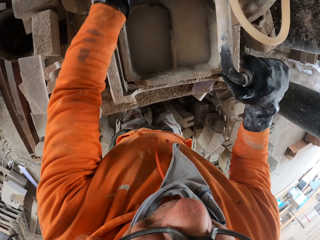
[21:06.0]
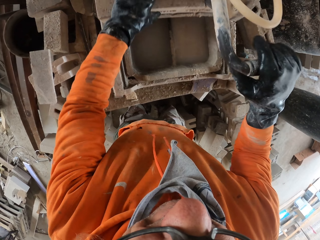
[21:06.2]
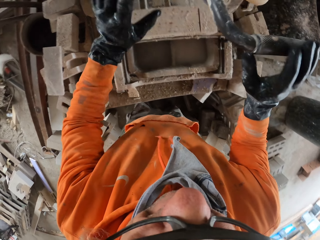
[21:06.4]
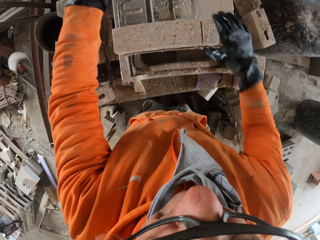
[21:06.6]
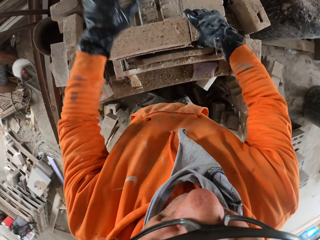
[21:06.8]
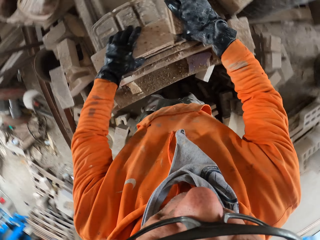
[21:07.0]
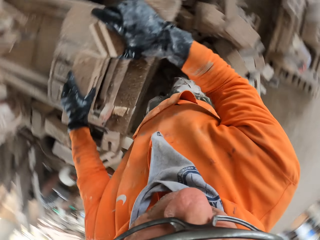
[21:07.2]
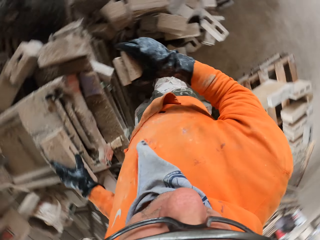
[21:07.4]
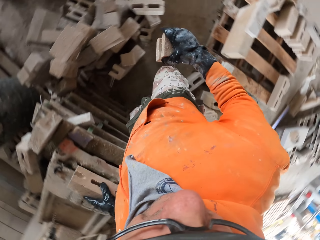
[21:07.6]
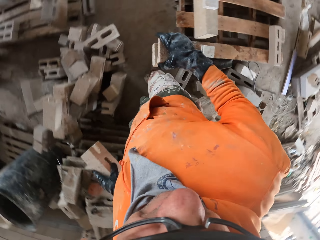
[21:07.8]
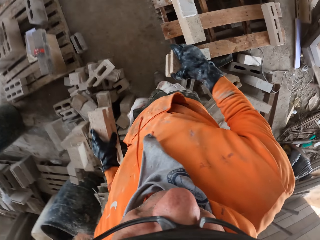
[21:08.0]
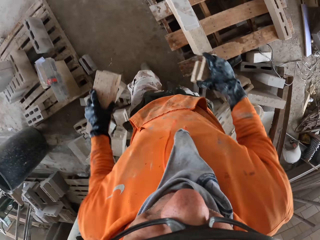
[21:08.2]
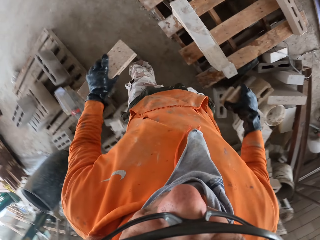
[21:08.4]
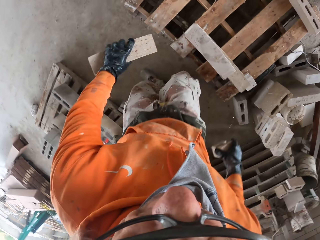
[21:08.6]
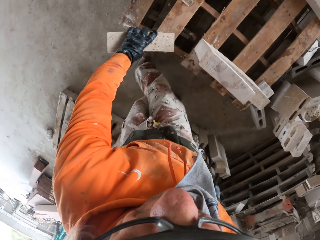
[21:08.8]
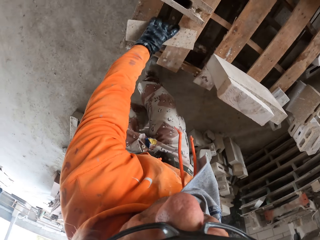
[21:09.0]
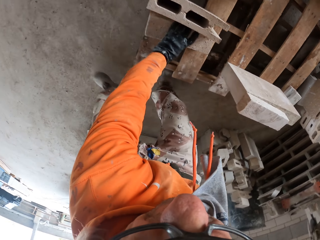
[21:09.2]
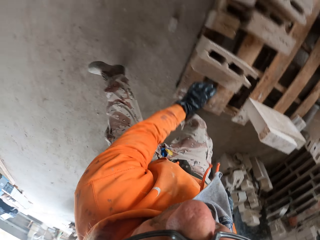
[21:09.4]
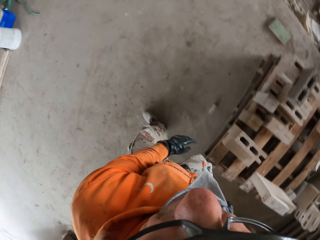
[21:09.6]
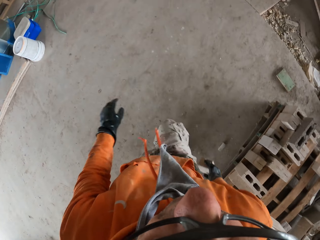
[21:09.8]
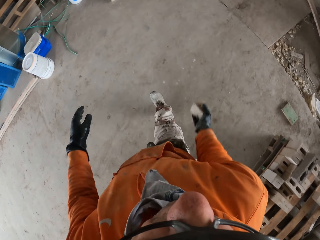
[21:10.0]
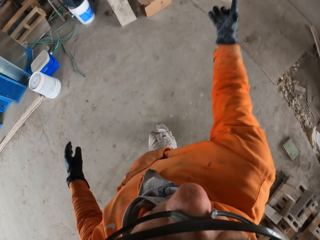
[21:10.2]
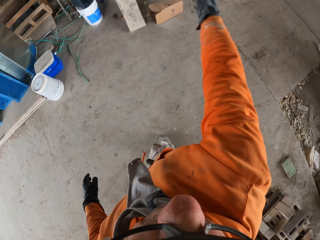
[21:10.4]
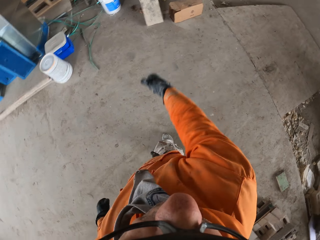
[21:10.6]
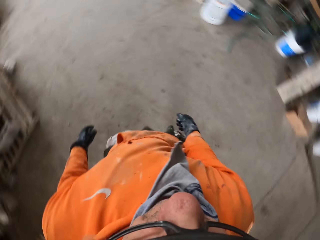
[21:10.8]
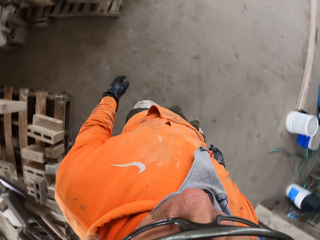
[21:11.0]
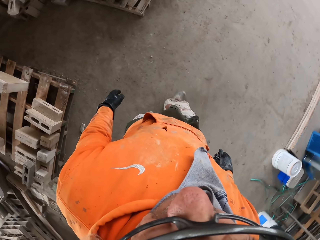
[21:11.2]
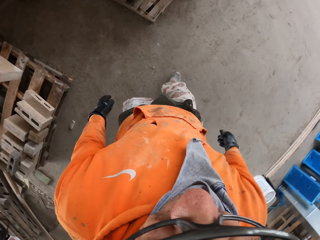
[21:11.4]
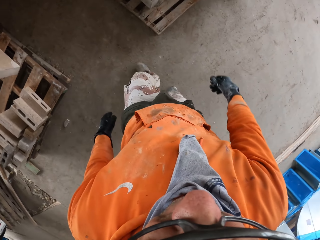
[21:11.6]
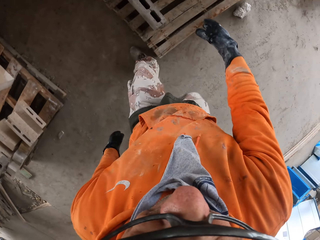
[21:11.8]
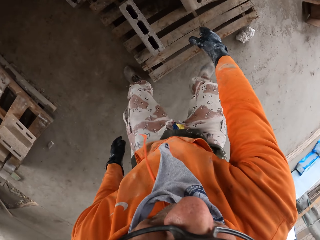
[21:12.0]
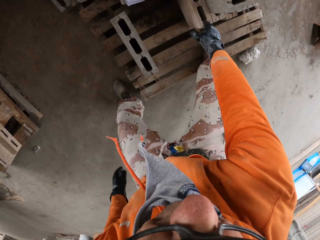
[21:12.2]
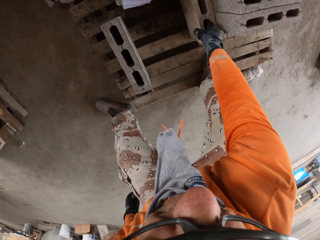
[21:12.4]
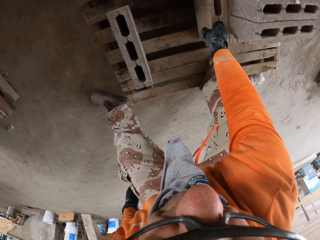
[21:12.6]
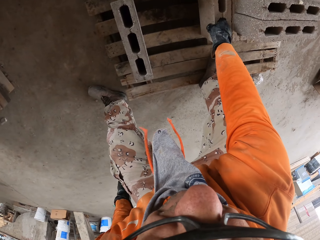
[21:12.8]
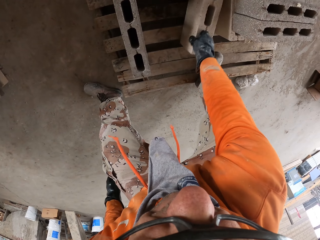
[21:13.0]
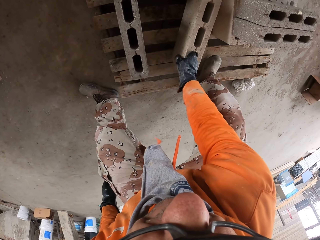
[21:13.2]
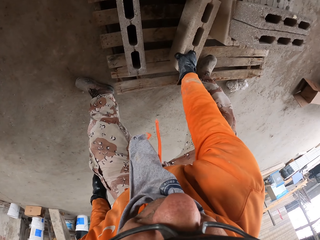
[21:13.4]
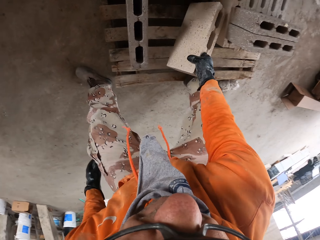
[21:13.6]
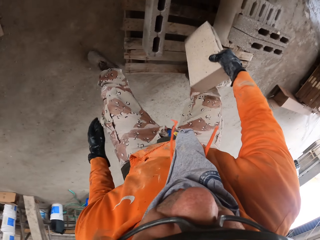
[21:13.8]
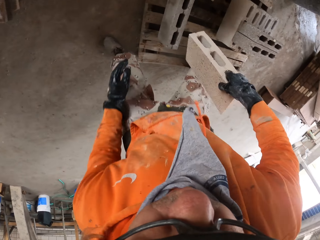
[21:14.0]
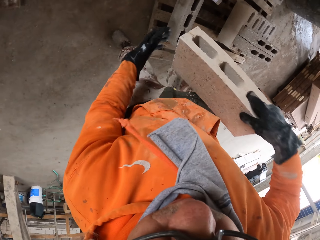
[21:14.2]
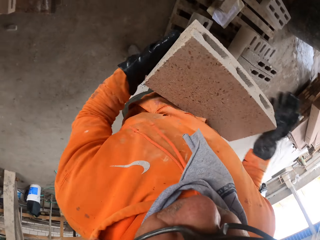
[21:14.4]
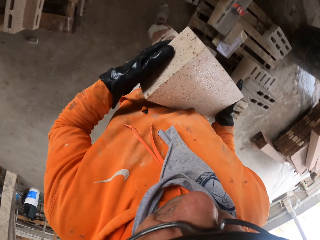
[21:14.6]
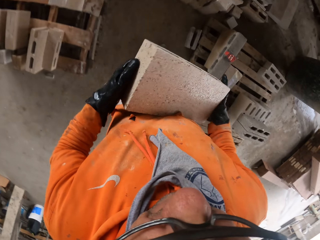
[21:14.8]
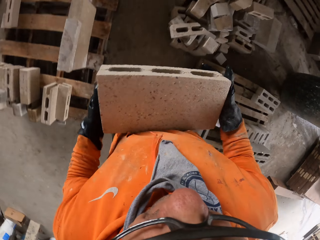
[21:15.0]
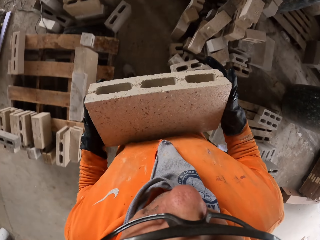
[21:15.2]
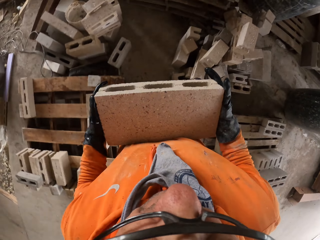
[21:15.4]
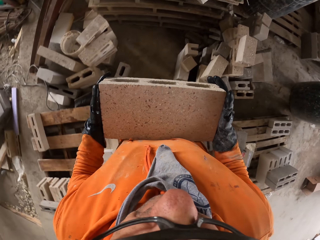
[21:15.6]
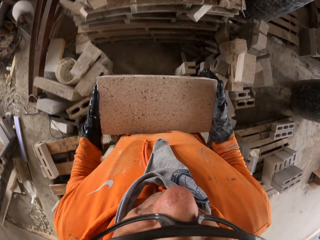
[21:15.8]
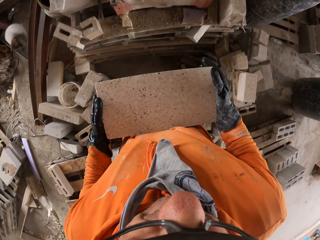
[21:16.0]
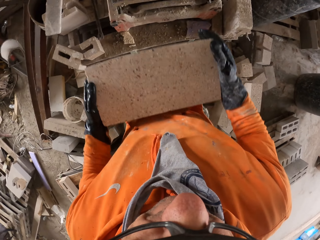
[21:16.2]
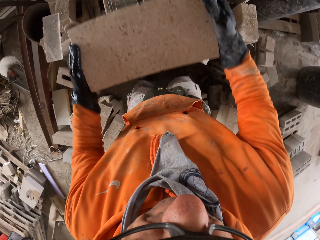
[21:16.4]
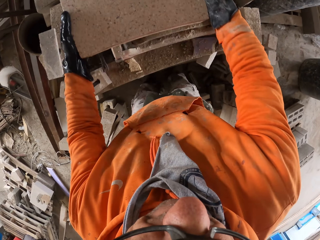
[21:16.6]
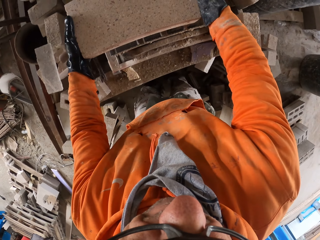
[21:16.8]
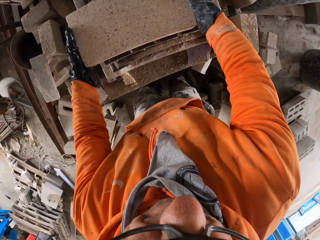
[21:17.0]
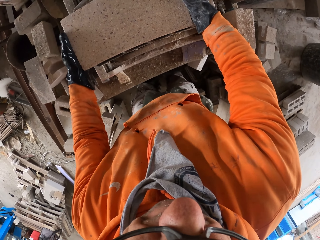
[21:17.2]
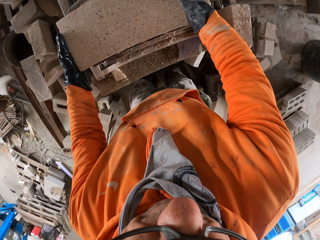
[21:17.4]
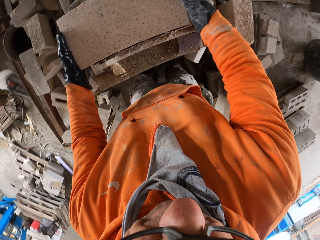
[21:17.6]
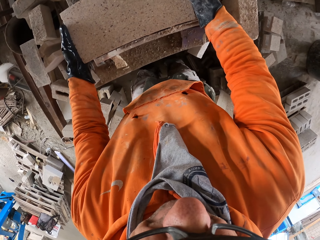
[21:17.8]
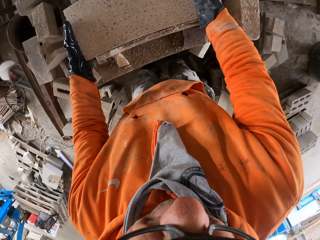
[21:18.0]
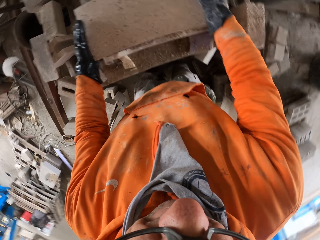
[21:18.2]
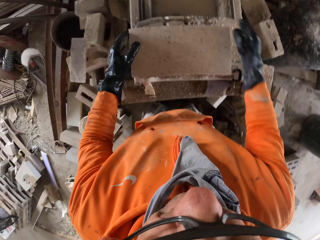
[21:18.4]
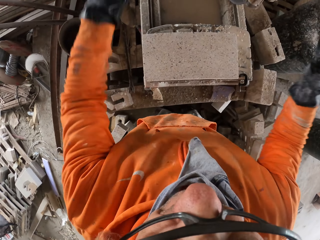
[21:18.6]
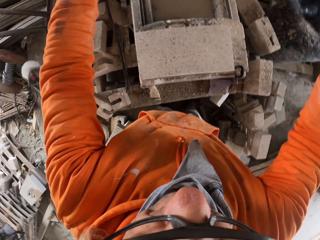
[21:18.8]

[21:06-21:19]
The camera wearer adjusts a block on a machine. They pick up blocks from the machine. They place the bricks on the floor. They walk around a garage. They put down the block on a rack. They walk around the garage. They throw the block on the floor. They walk around the garage. They pick up the block from the rack. They walk around the garage. They put down the block on the machine.

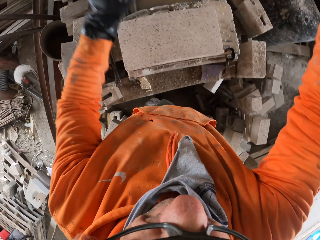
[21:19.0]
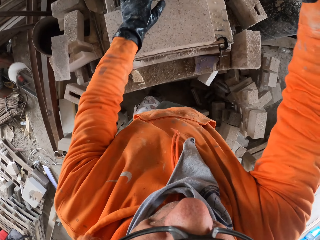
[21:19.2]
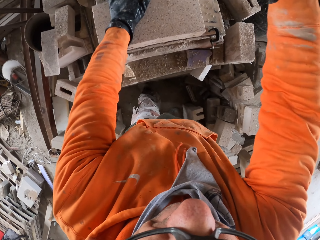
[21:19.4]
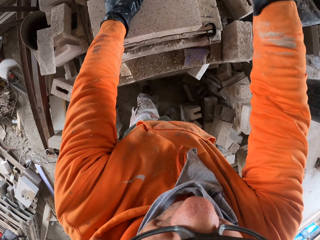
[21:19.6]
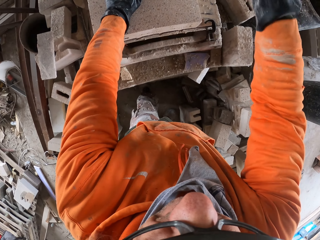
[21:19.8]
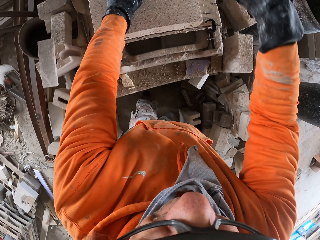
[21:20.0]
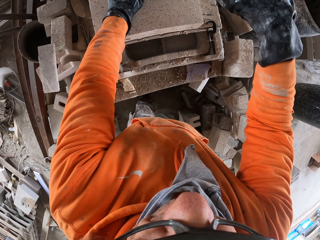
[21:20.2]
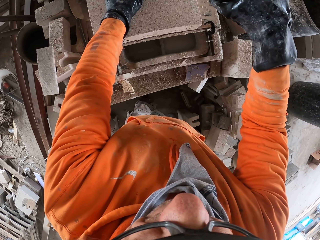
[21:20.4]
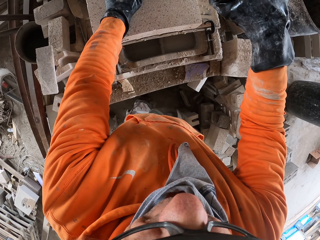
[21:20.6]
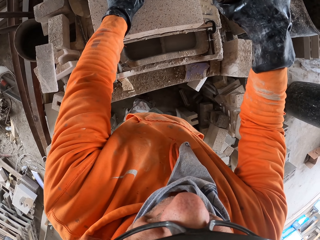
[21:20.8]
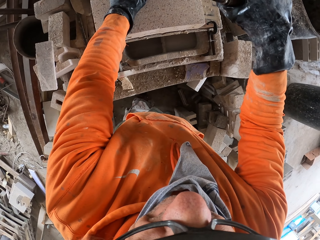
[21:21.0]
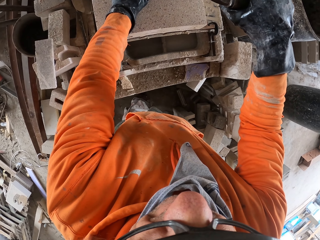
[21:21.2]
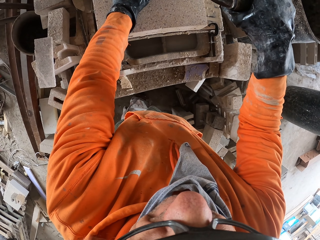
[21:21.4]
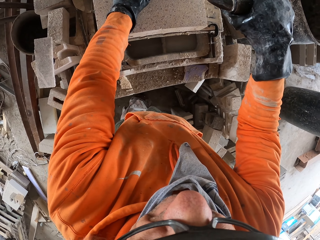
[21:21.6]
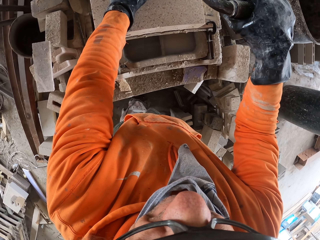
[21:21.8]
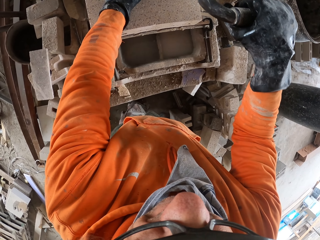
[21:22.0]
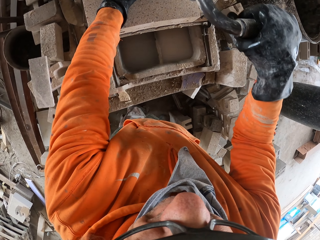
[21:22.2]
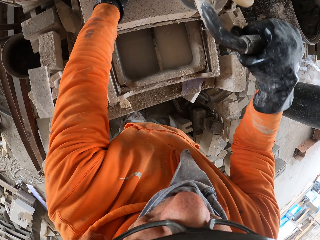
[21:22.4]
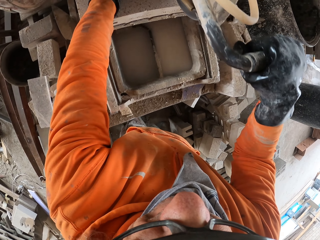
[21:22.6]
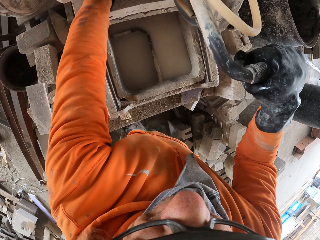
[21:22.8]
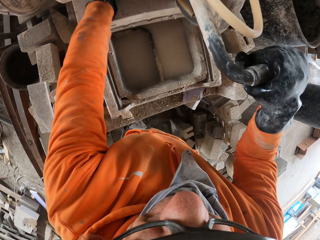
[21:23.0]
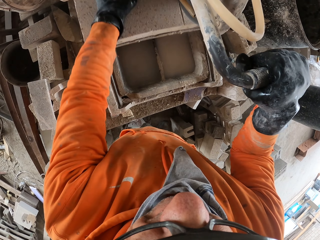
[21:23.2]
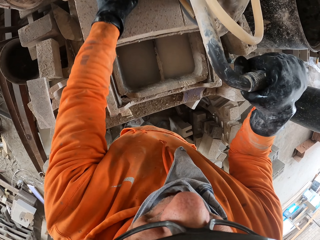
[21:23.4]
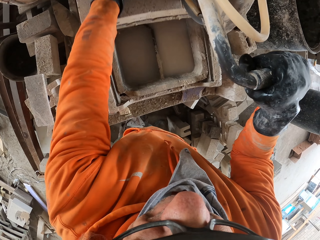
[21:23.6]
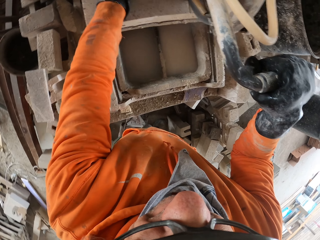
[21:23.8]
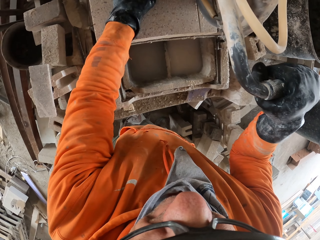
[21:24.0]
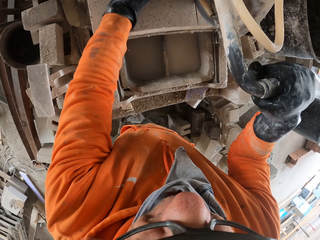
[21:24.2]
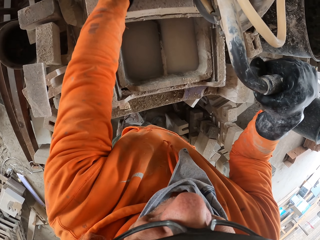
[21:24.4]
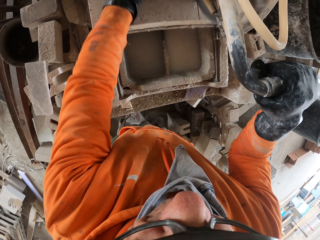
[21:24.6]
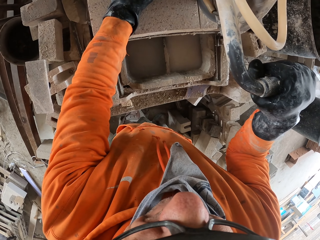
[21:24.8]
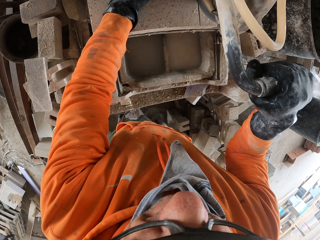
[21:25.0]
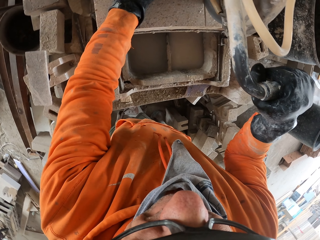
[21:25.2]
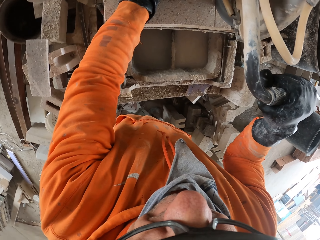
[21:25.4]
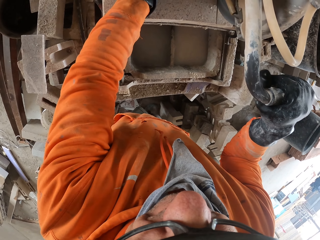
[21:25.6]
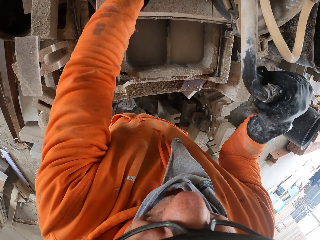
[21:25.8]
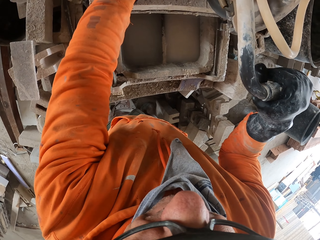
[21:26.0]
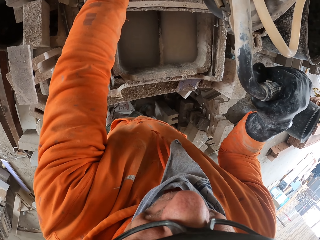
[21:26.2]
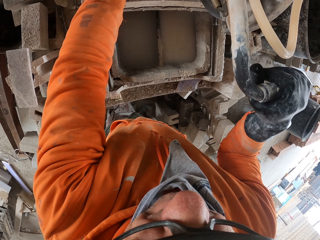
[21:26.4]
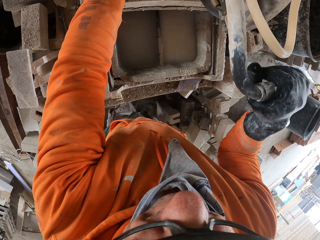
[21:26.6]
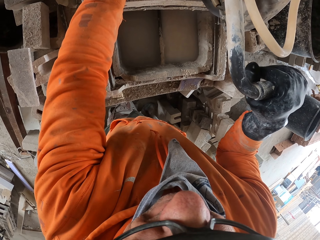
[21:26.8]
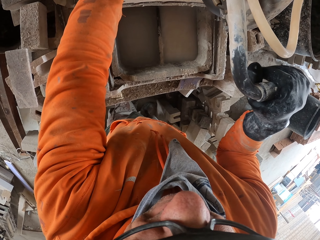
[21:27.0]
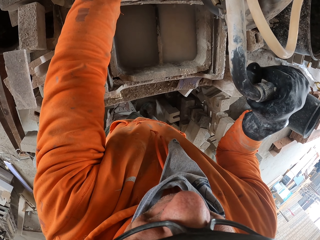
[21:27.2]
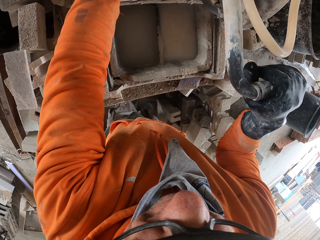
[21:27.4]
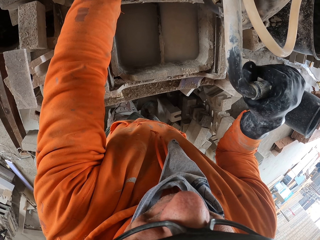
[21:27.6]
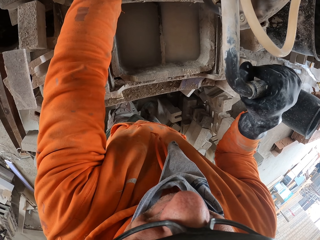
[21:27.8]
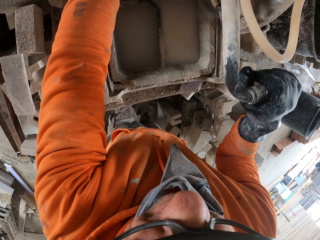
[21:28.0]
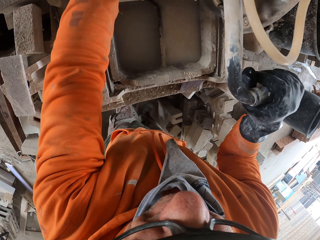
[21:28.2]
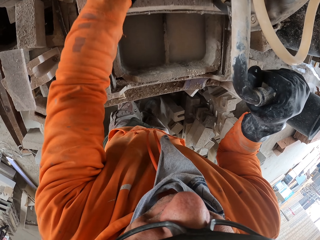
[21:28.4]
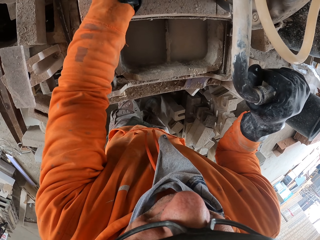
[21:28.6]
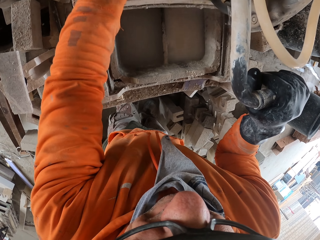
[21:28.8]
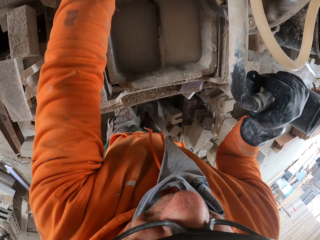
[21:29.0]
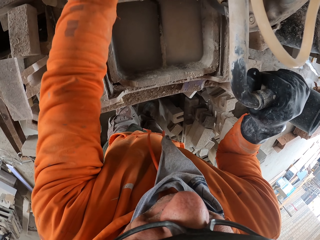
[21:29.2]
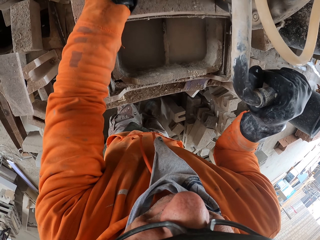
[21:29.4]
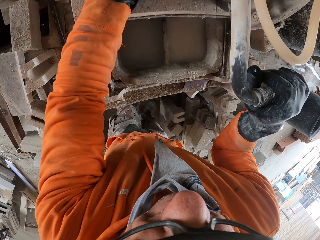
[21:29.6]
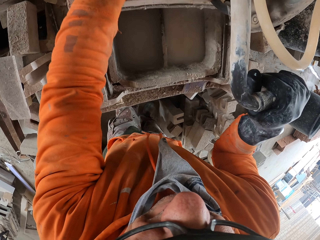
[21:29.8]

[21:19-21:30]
The camera wearer adjusts a block on a machine. They cut the block with the machine. They adjust the block on the machine. They cut the block with the machine.
